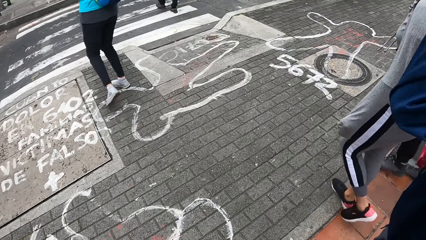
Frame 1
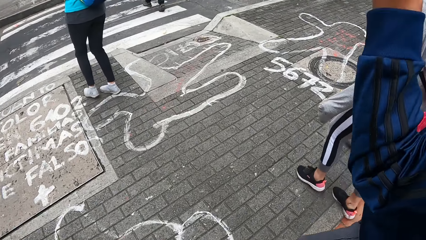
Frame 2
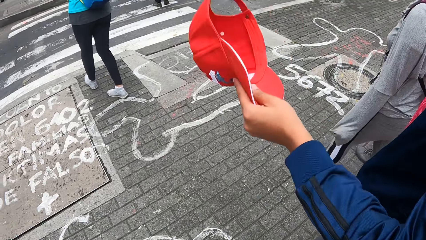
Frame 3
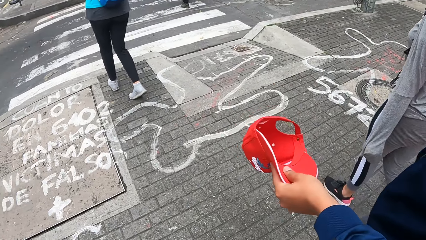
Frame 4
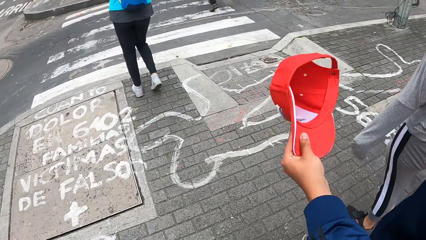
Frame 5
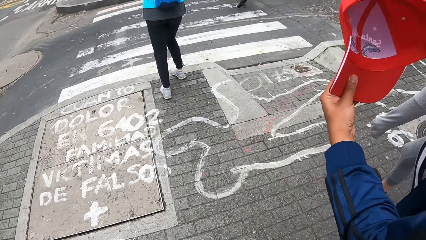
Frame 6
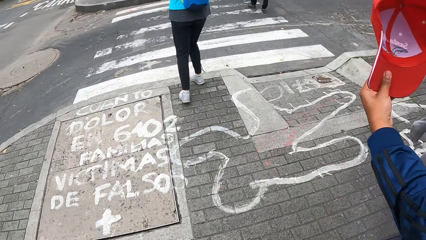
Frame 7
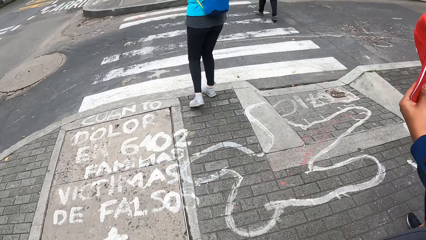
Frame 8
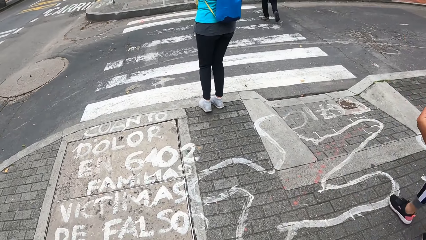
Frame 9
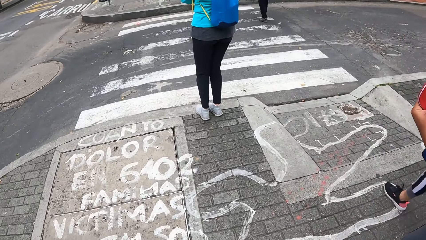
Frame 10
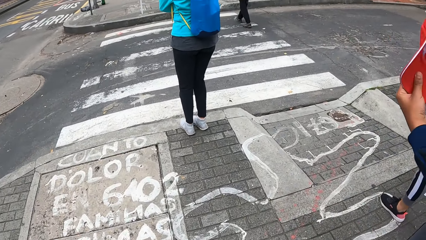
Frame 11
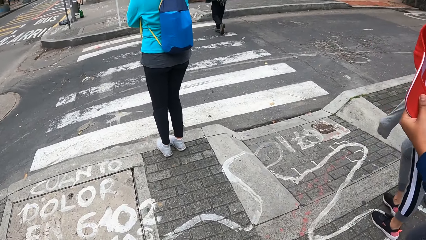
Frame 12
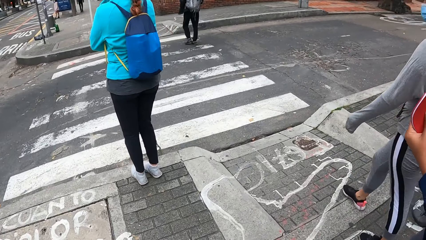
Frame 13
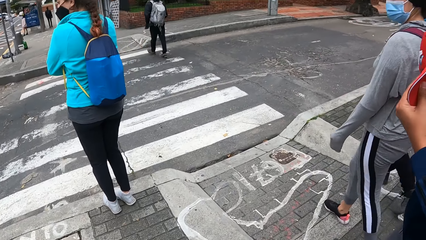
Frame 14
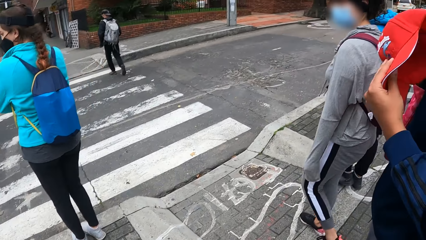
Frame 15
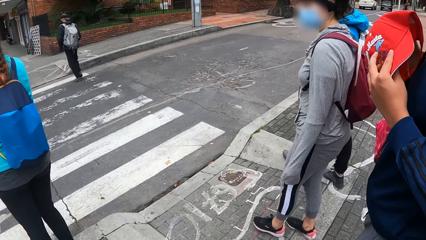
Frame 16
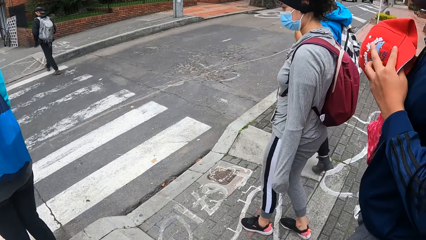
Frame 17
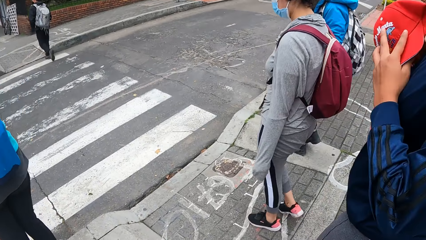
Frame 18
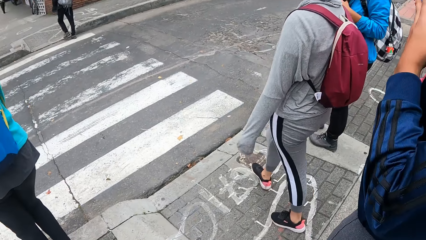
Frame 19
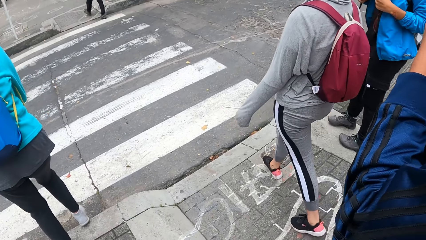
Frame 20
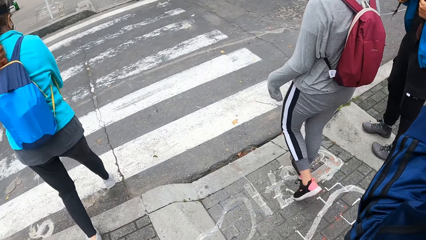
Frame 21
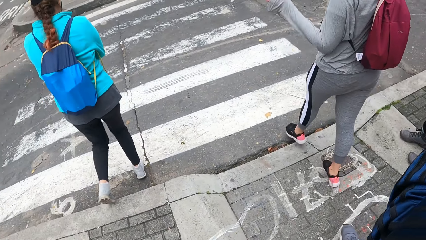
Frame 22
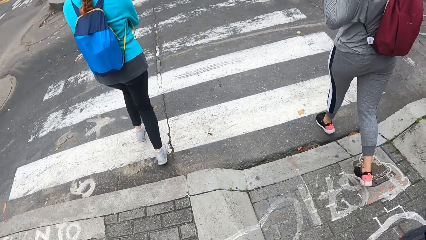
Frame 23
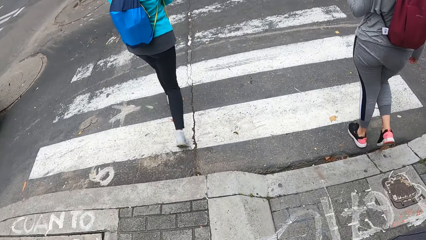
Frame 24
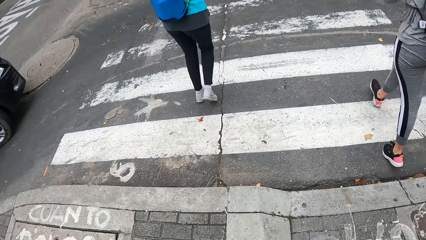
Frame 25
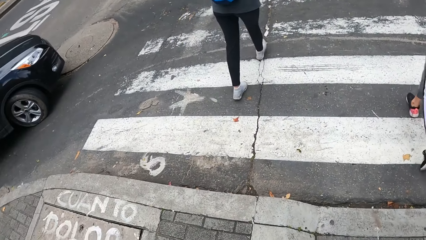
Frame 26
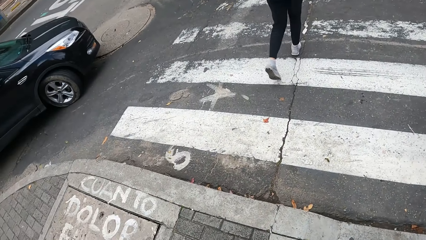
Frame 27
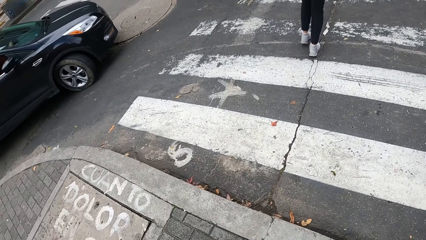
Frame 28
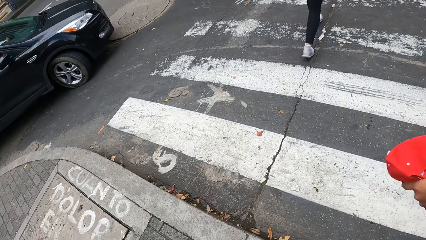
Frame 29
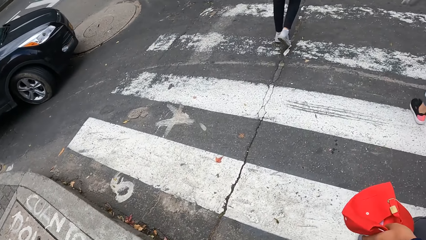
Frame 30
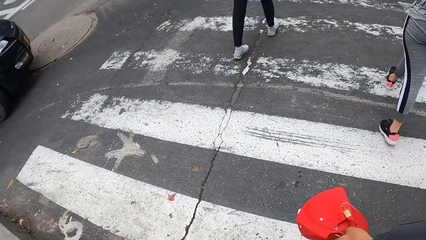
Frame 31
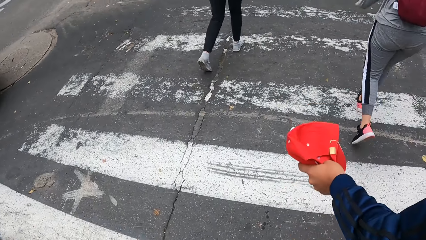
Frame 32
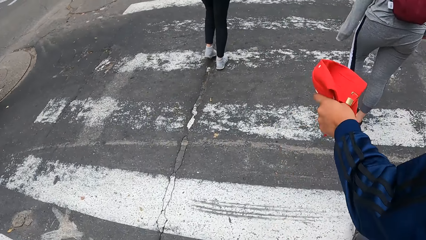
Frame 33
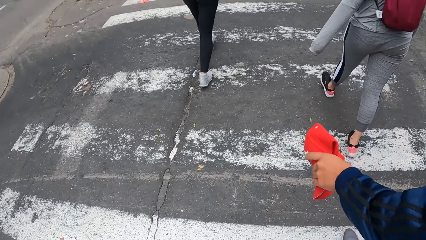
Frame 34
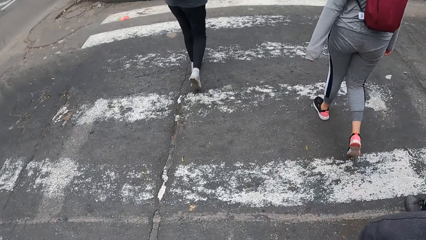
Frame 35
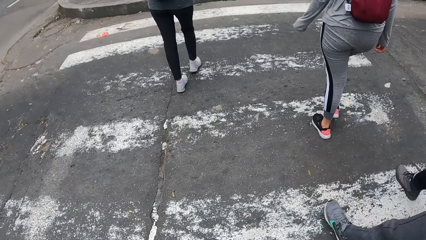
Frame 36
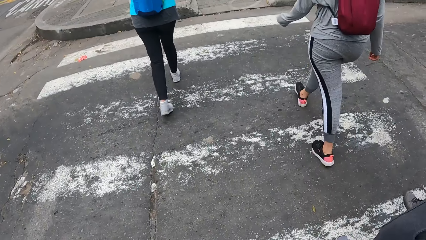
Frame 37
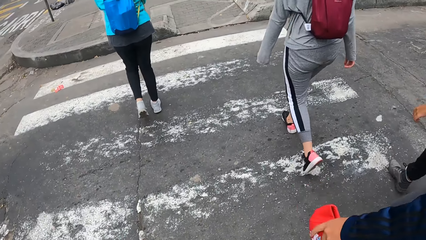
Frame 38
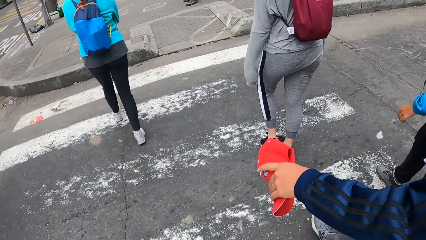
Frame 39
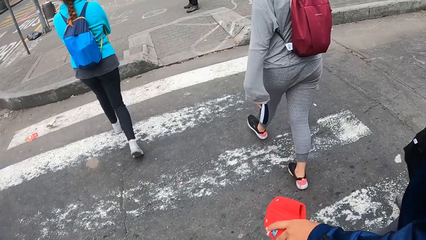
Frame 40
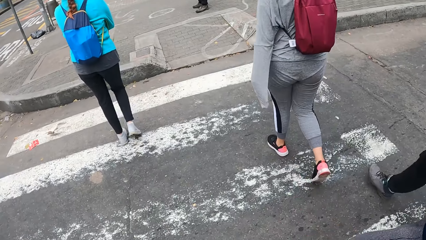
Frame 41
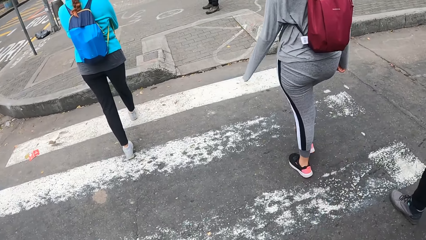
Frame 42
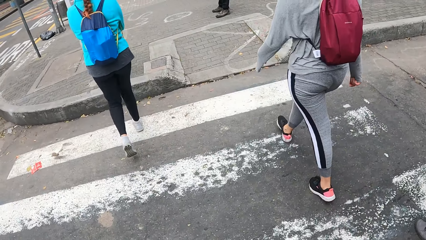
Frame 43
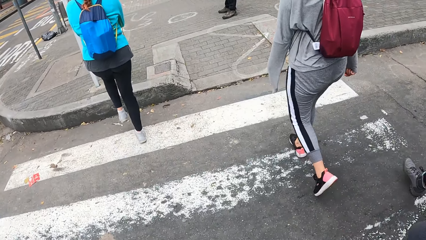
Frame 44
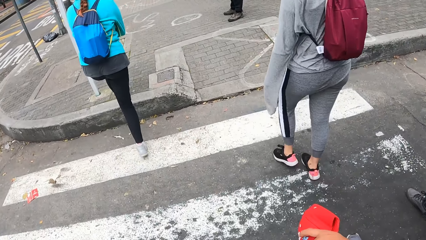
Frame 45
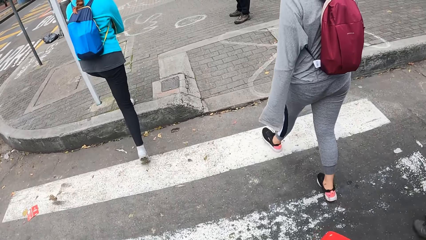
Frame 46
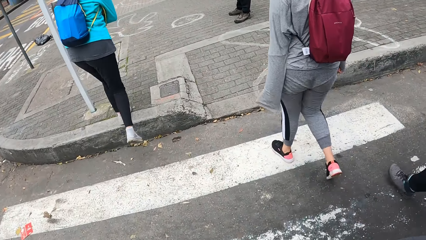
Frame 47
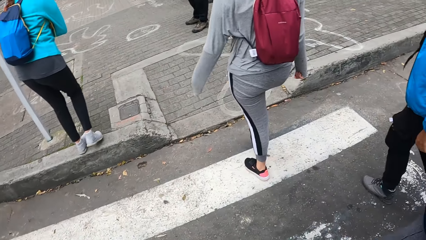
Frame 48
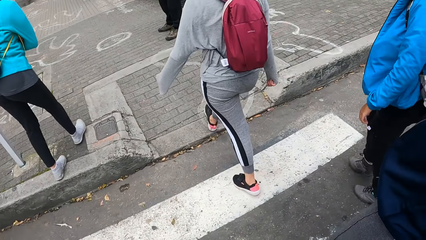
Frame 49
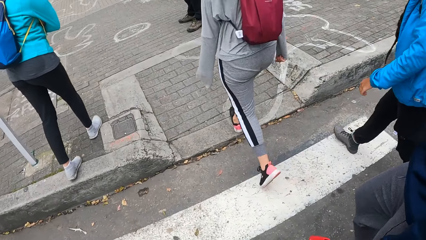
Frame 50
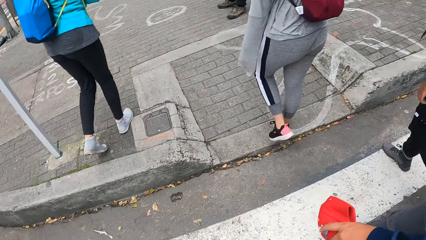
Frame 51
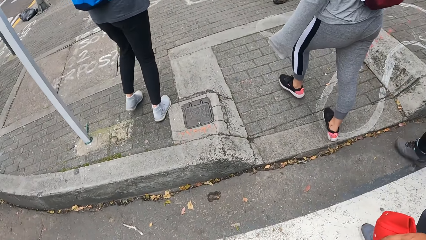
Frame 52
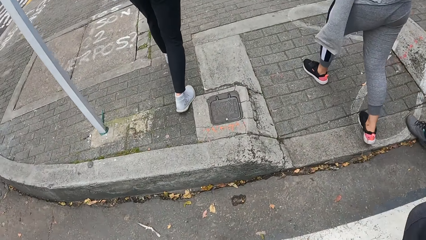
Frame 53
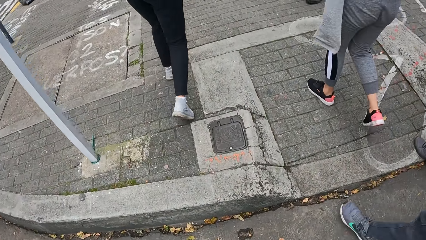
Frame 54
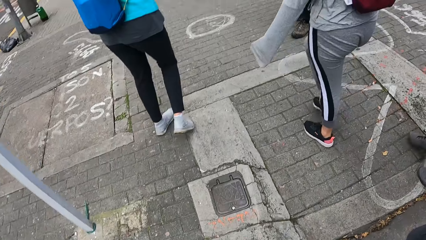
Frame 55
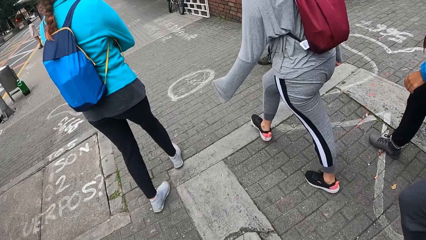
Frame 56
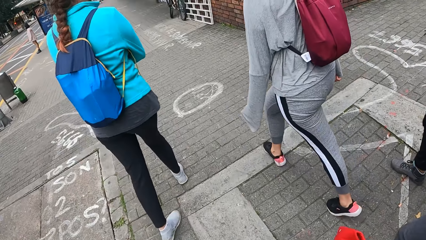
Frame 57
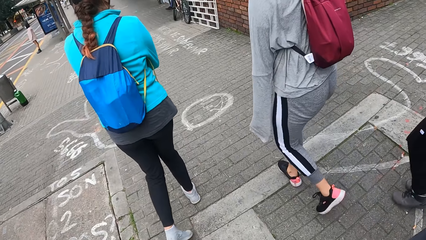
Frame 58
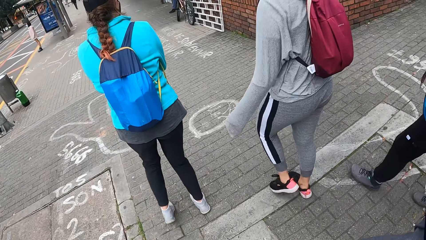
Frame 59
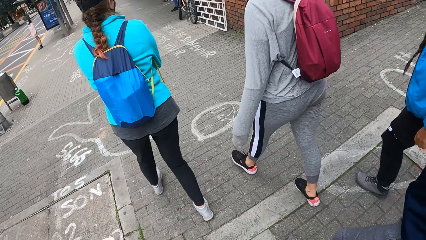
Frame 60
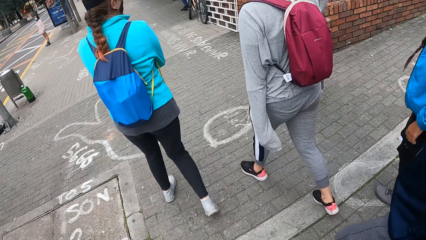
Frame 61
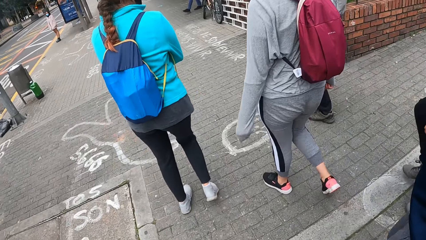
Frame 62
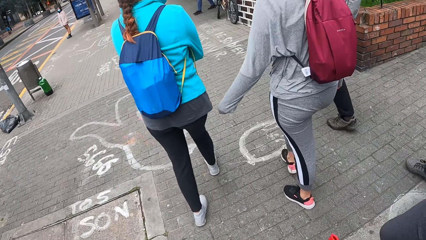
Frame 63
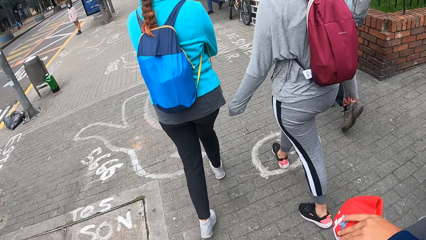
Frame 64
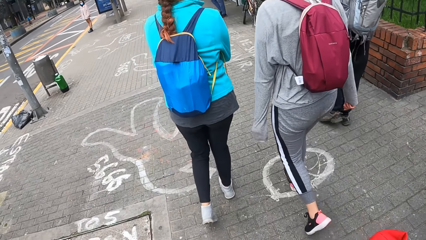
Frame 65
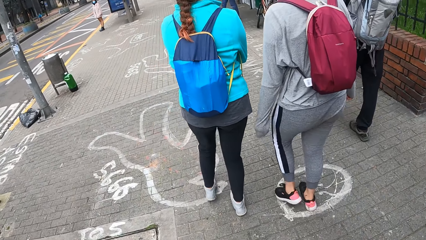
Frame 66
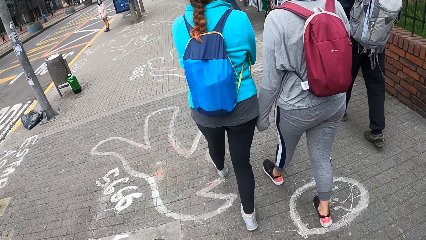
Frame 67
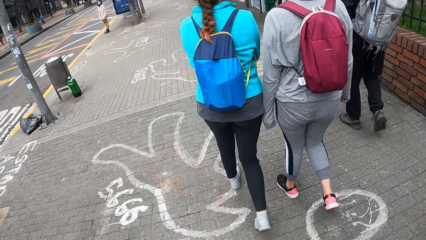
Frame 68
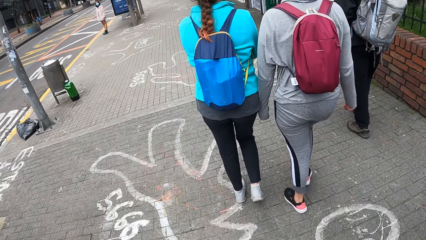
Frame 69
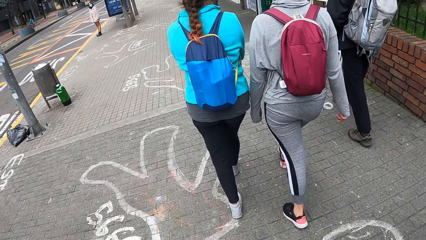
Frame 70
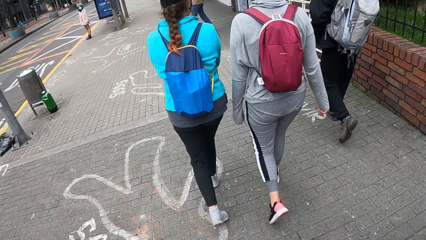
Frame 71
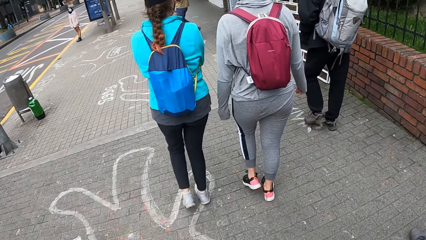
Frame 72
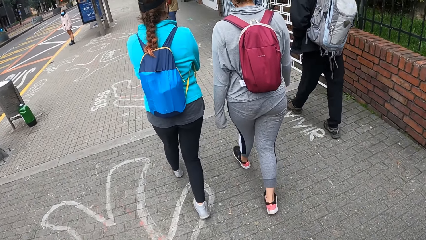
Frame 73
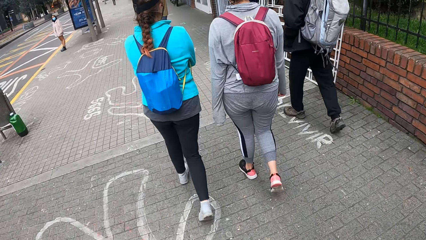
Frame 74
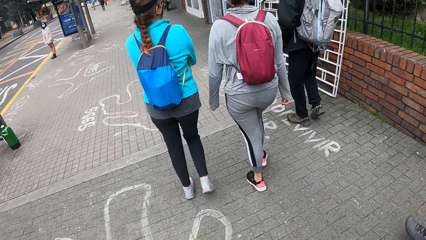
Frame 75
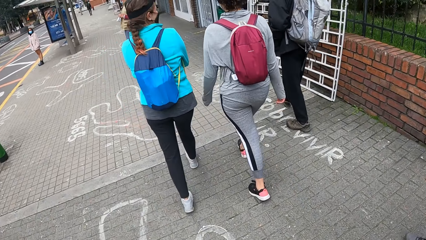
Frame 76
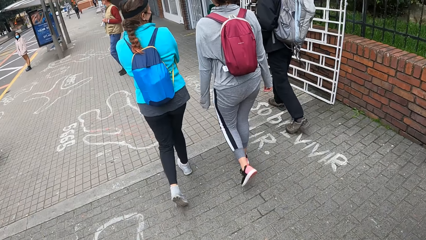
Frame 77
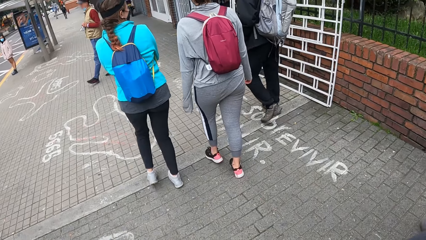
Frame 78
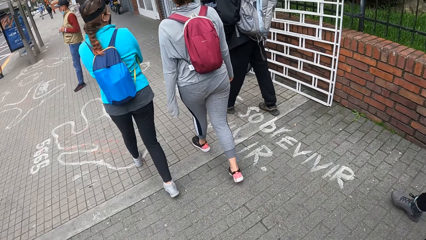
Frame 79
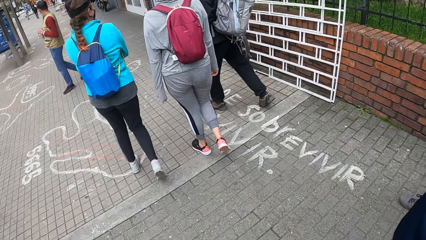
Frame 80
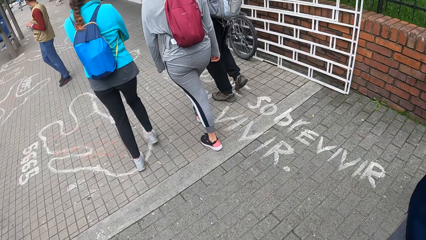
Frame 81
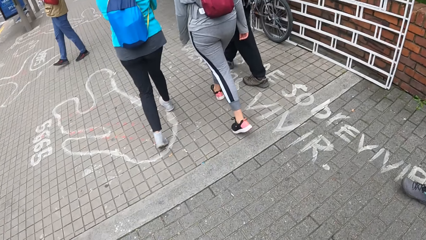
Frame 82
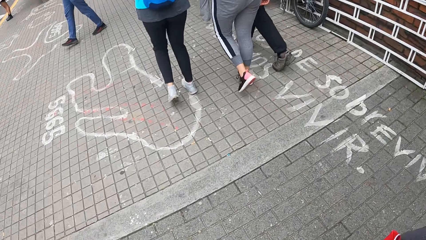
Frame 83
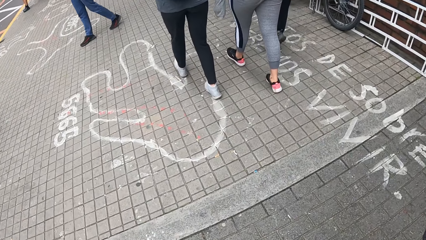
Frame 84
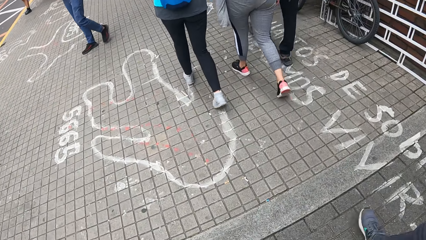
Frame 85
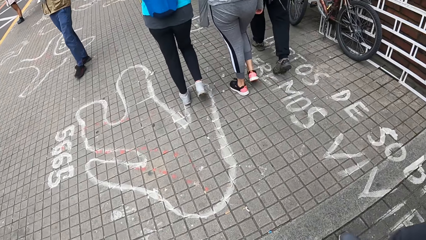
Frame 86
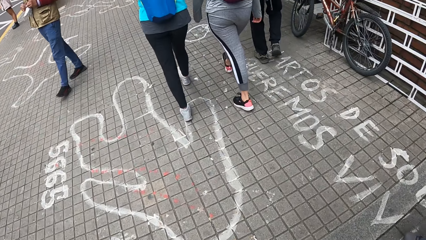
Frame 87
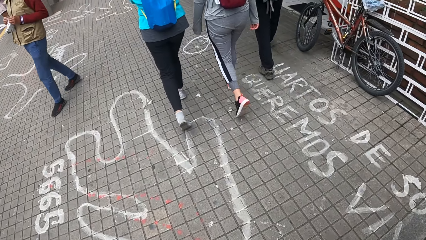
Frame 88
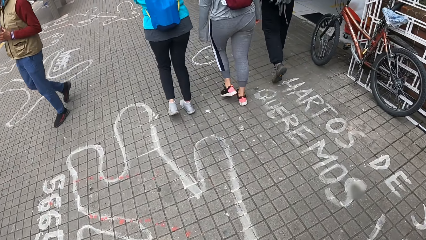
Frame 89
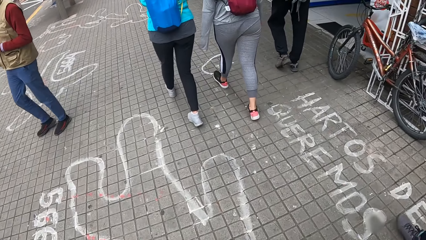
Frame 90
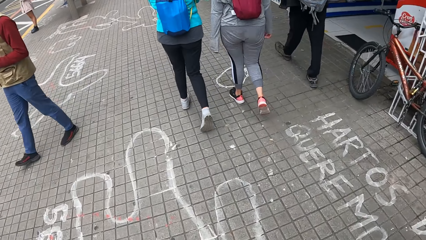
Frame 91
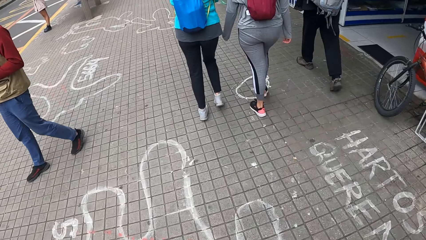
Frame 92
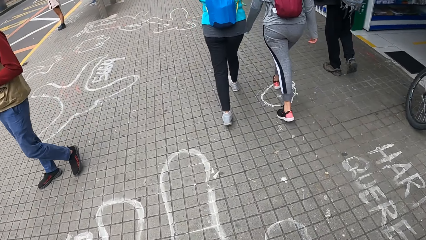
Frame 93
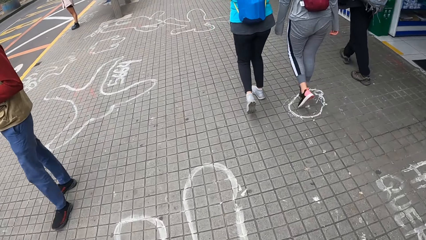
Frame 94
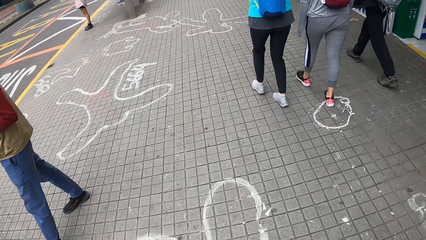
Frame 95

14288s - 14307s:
A man removes a cap. The man folds the cap in his hand with both hands. The camera wearer walks on a pedestrian line. The man walks away. The camera wearer moves around. A lady walks away. Another lady walks away. The camera wearer walks on a road.
